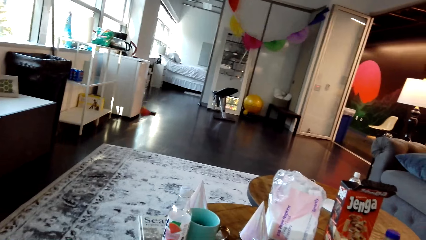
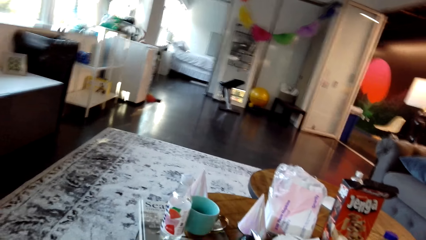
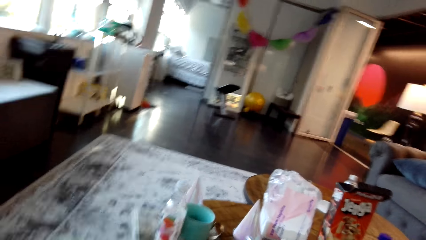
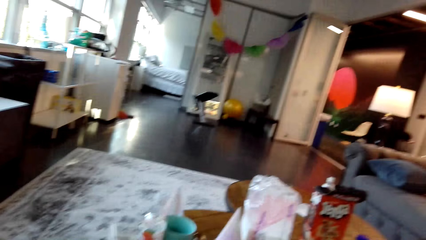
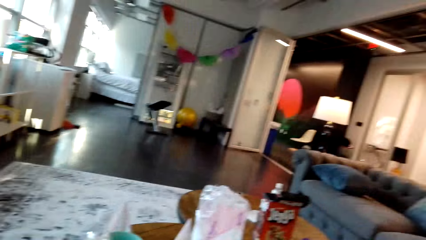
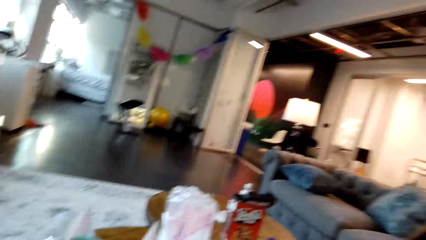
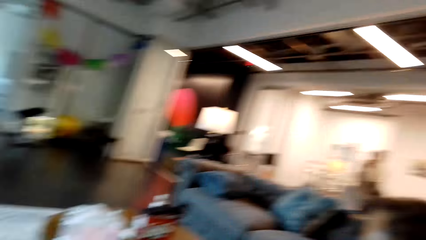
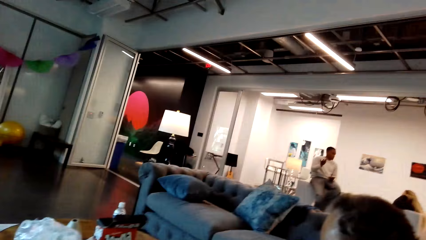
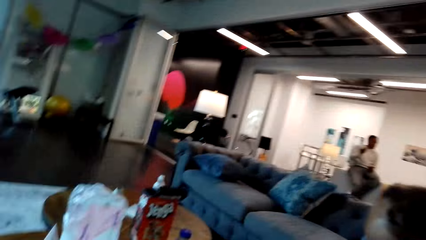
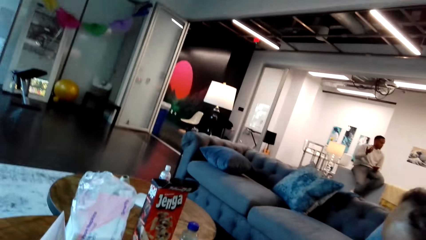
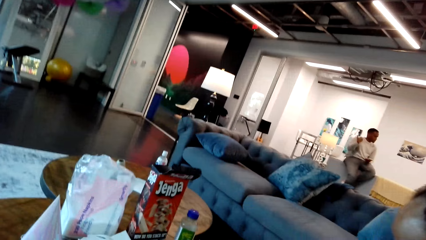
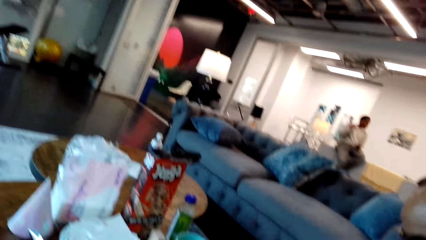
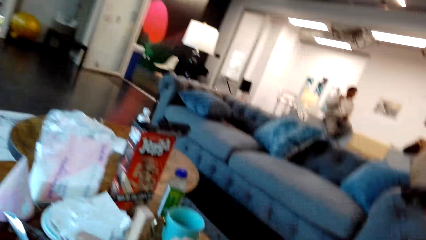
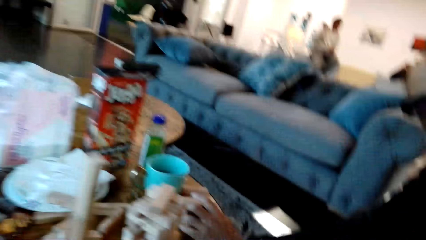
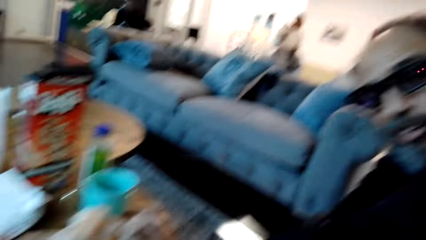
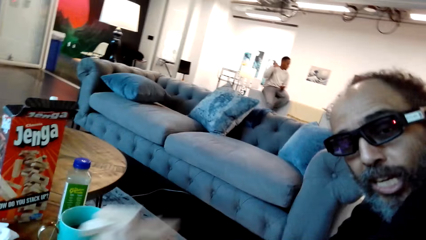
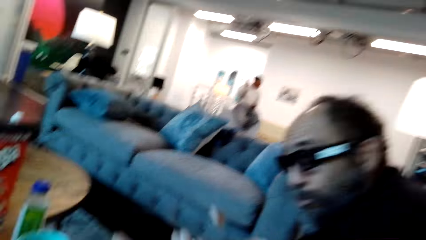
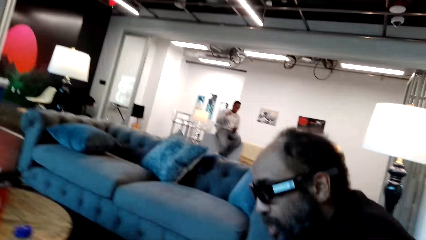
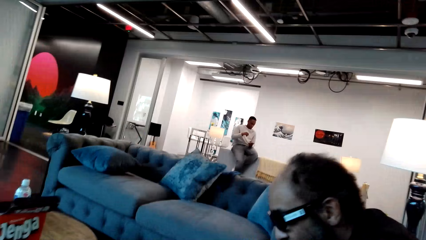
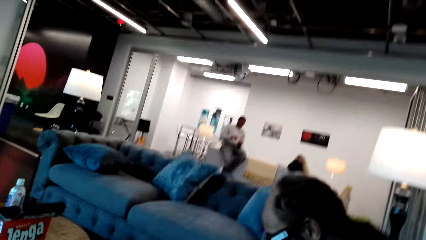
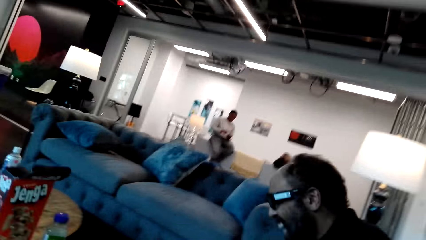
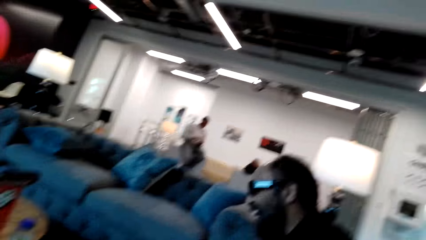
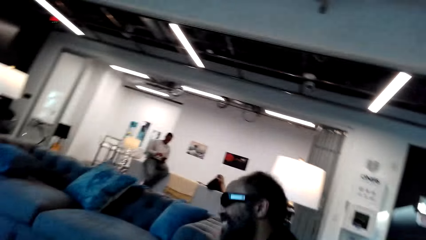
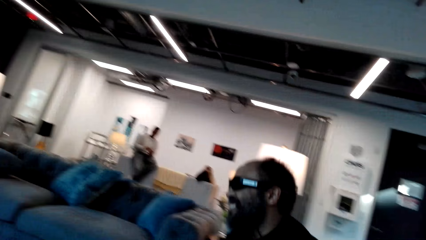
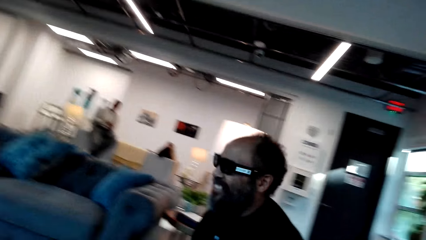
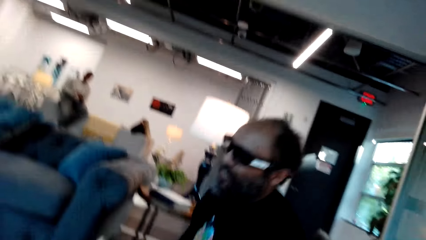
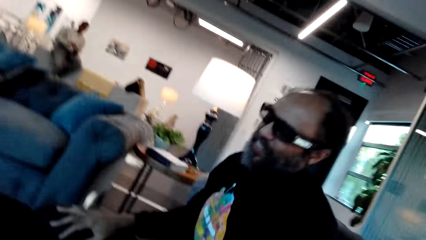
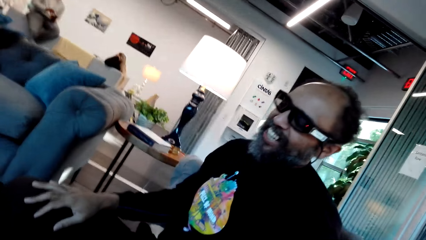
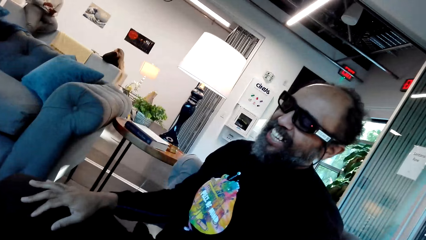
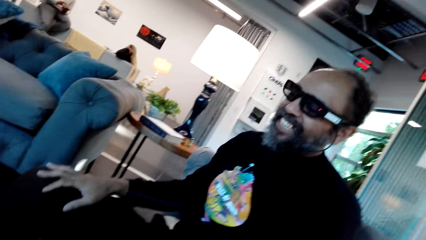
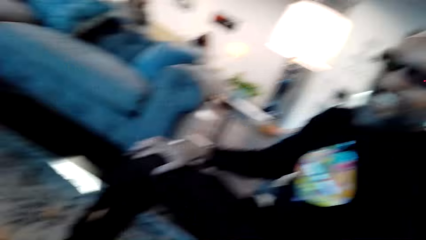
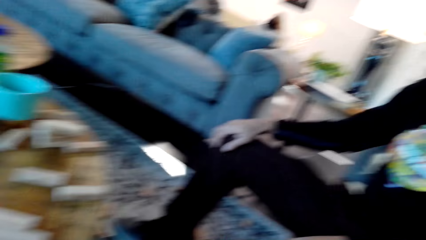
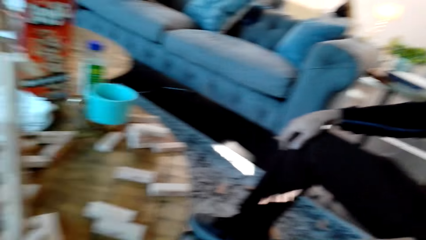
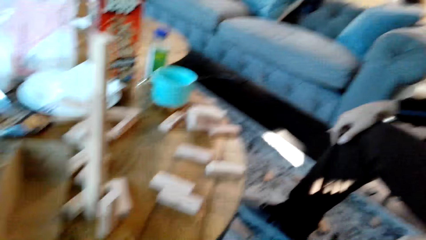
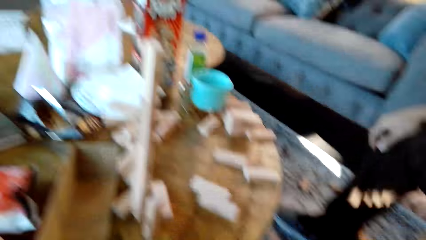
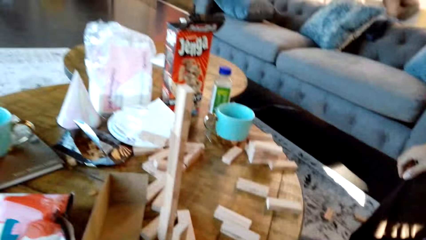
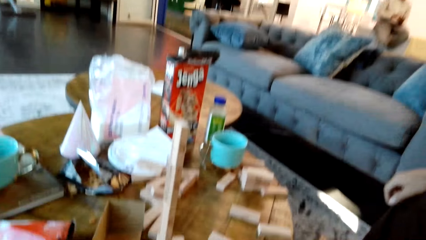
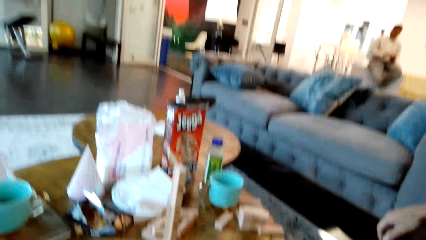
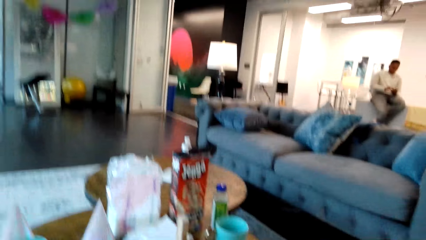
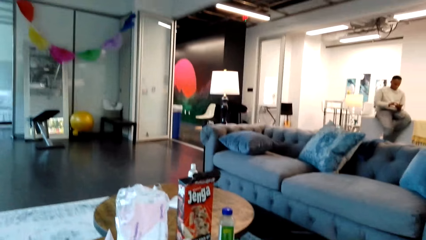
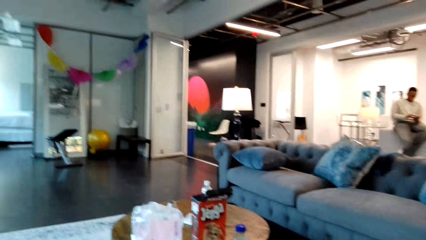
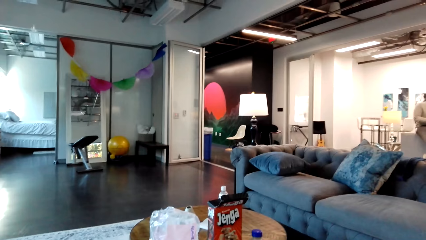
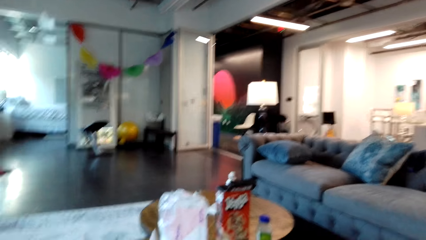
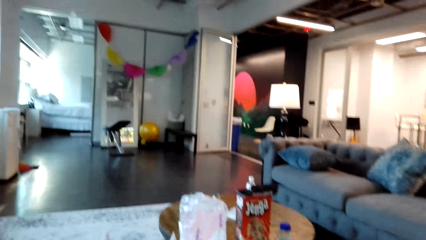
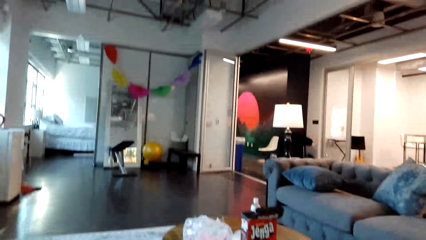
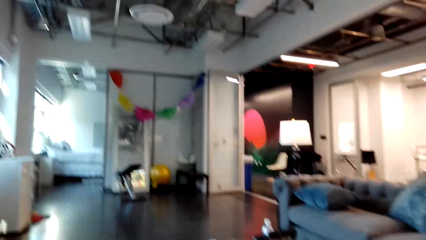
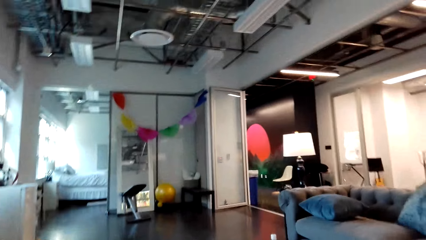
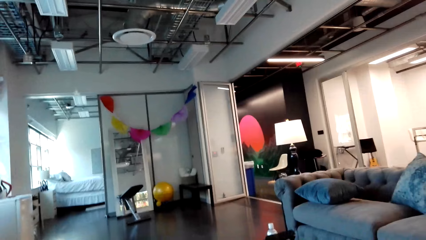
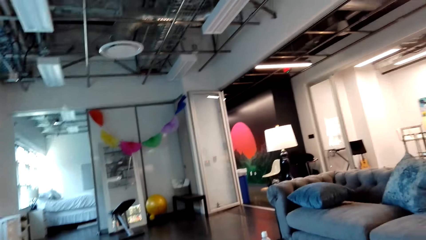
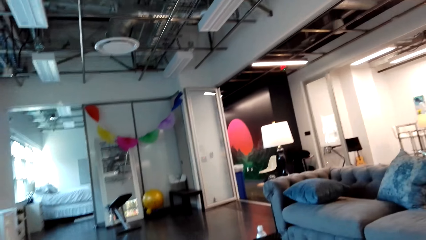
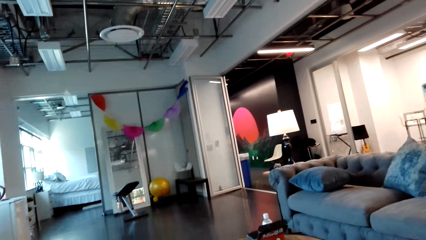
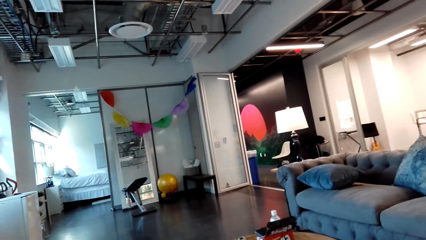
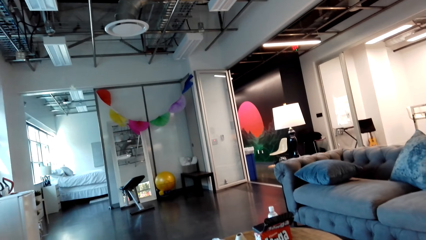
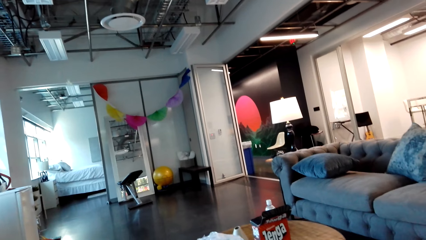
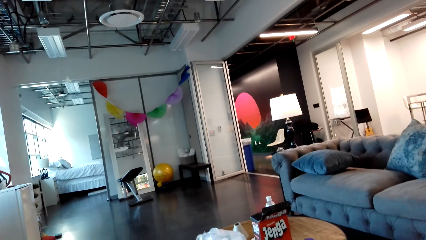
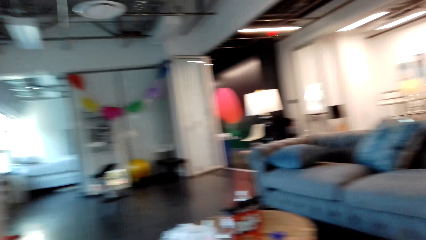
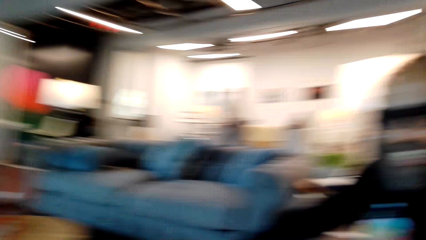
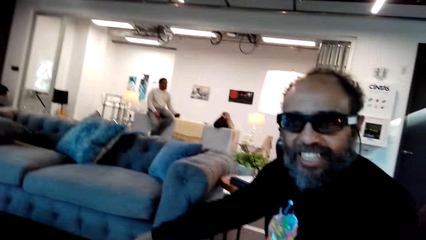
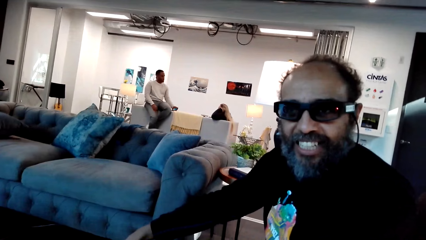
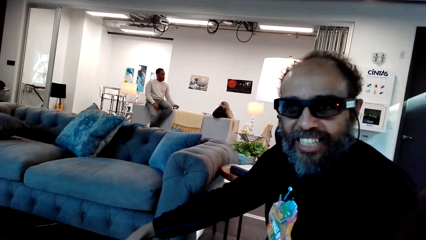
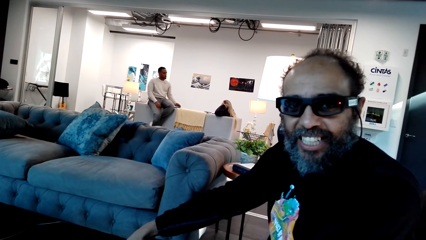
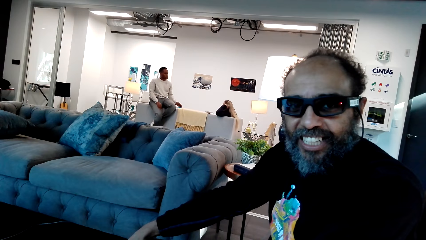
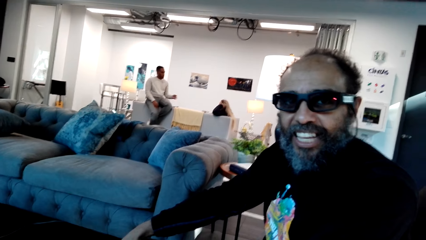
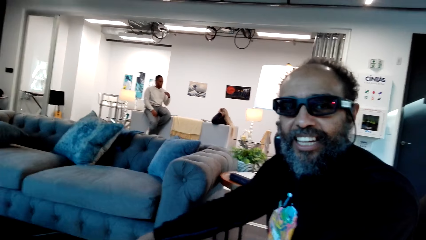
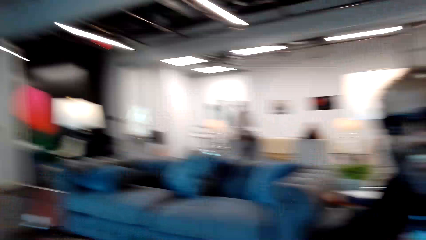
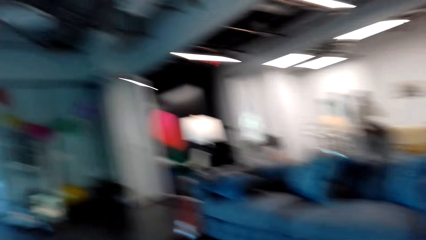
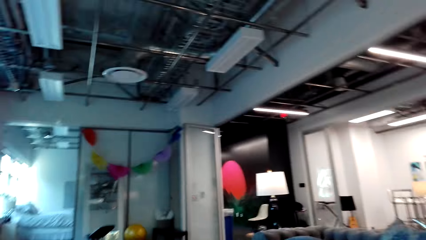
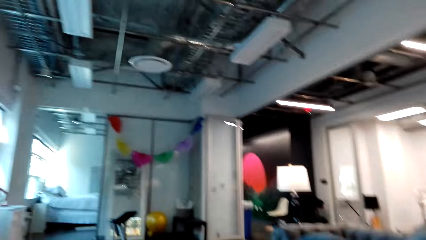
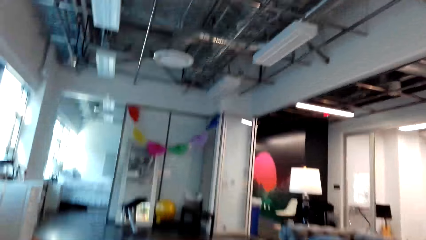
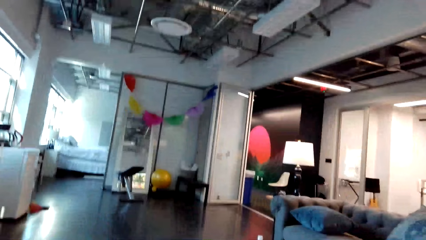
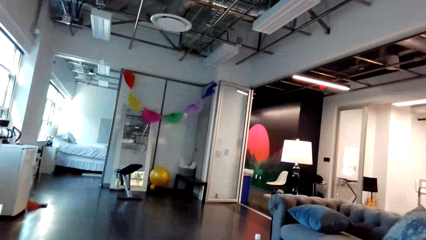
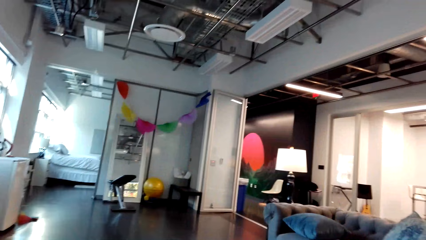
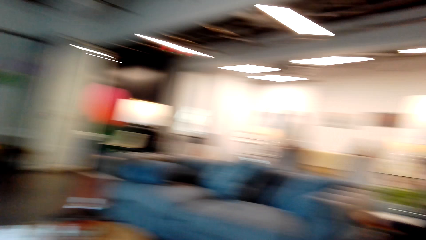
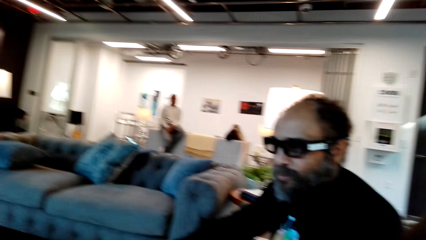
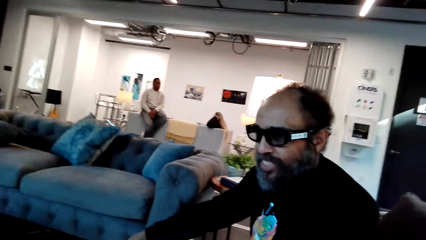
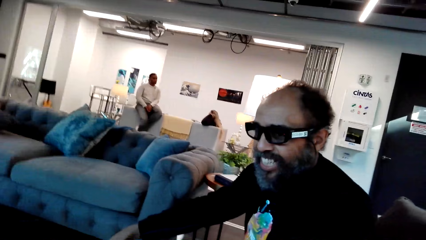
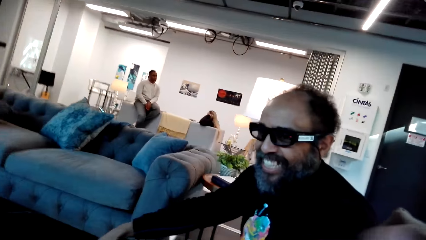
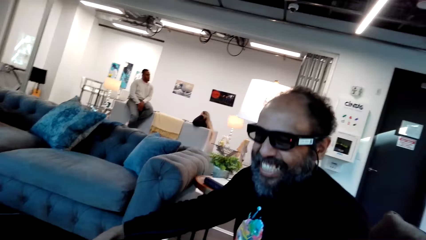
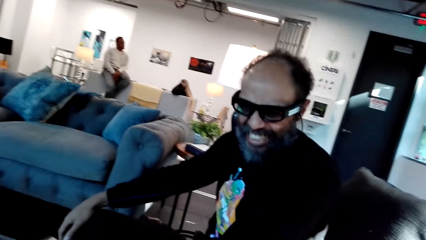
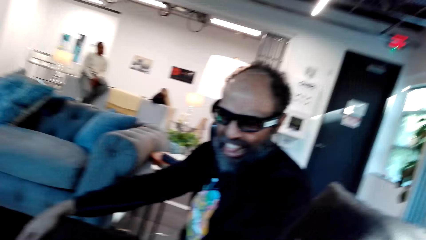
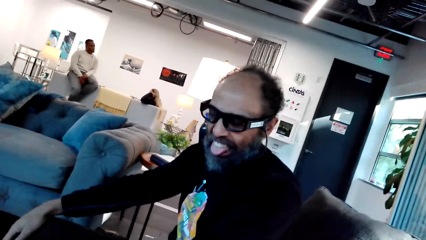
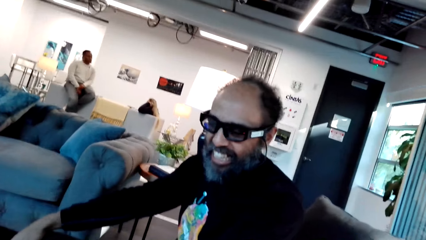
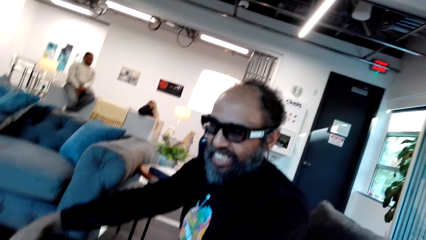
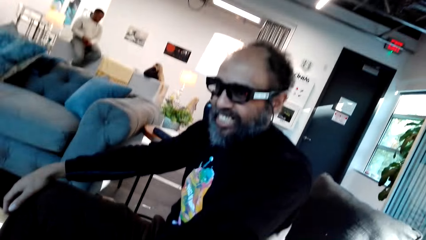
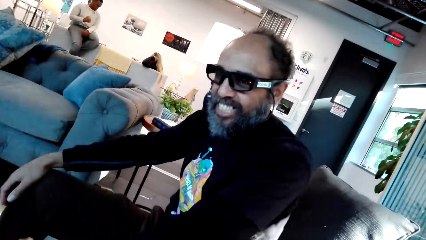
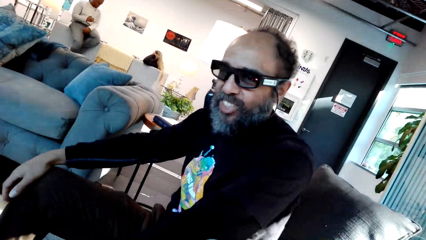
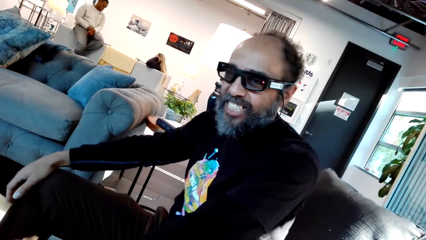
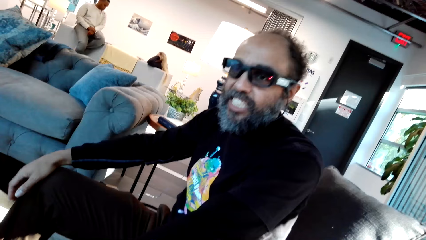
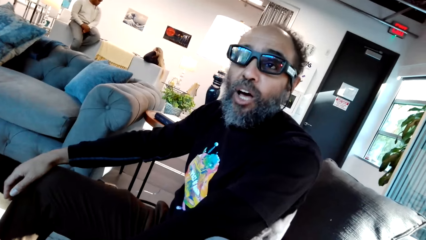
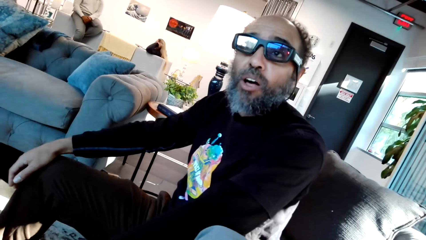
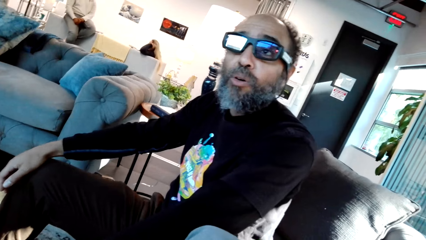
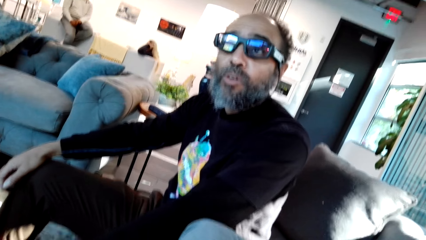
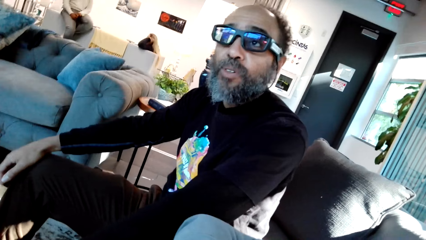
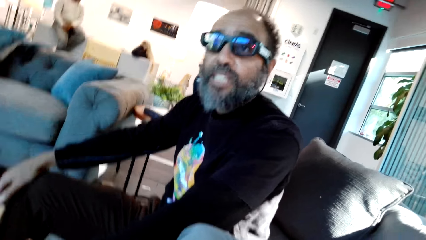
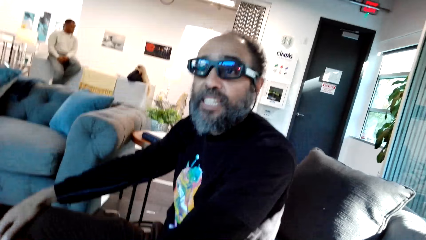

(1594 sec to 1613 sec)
The camera wearer talks with a man. They hold the blocks. They look at the man. They look around the house. They look at the man.
